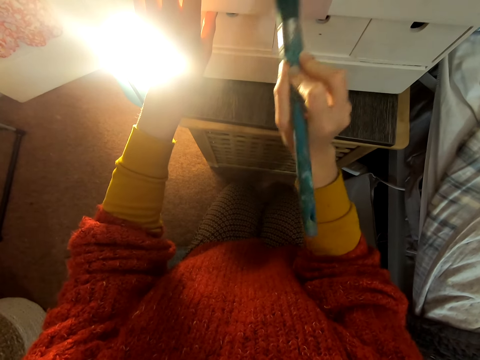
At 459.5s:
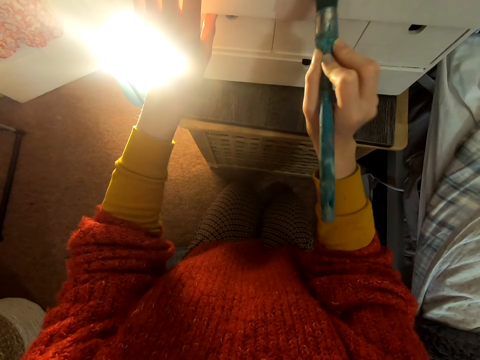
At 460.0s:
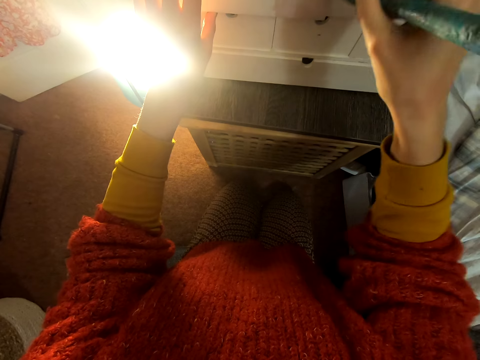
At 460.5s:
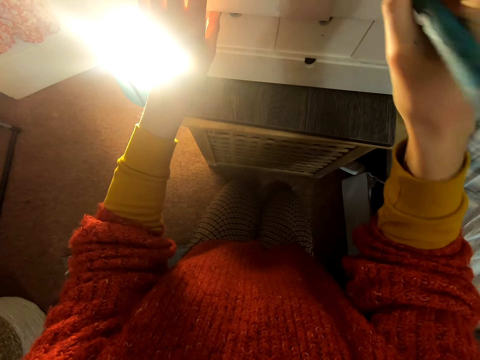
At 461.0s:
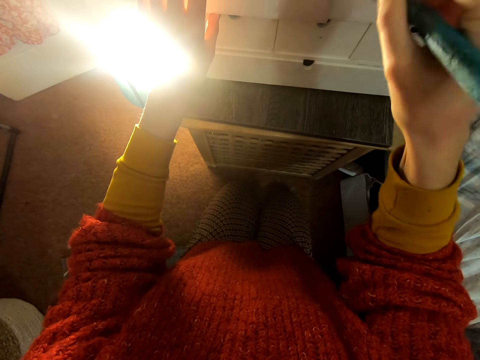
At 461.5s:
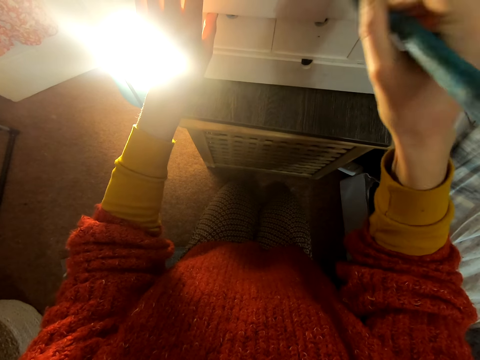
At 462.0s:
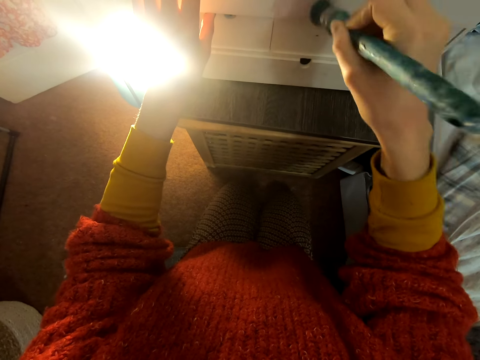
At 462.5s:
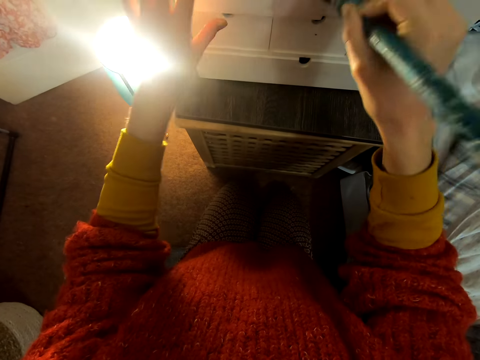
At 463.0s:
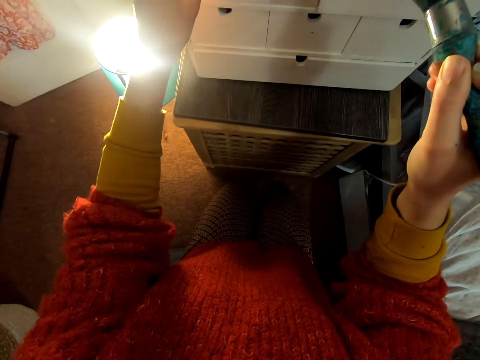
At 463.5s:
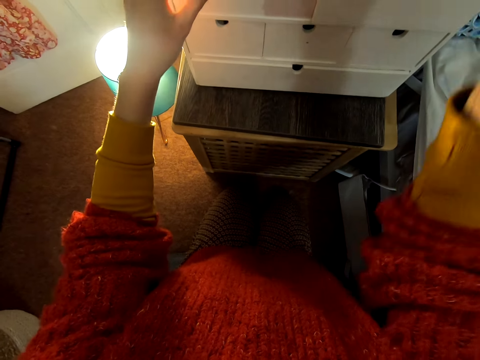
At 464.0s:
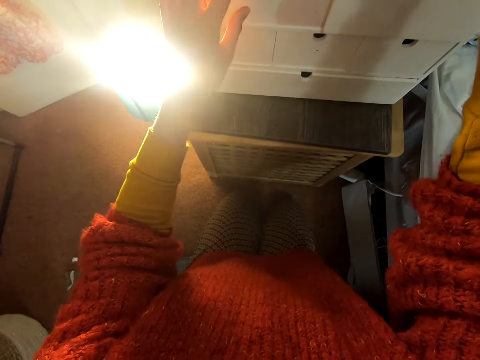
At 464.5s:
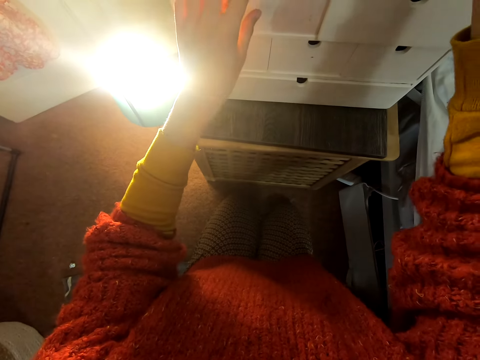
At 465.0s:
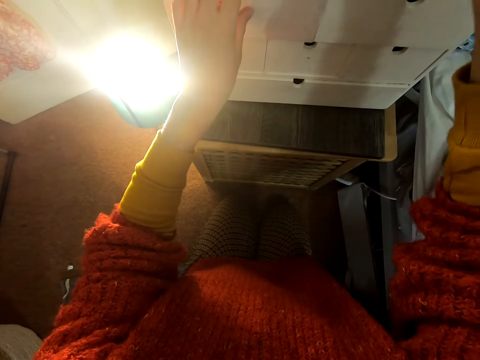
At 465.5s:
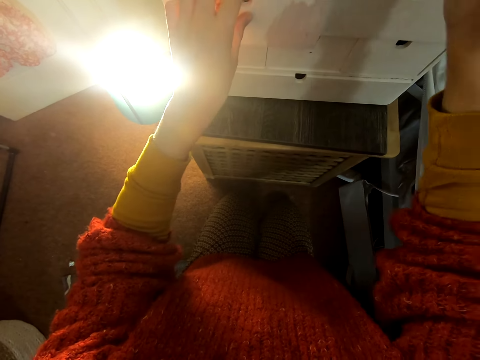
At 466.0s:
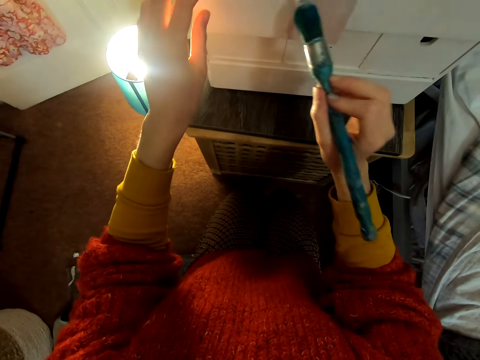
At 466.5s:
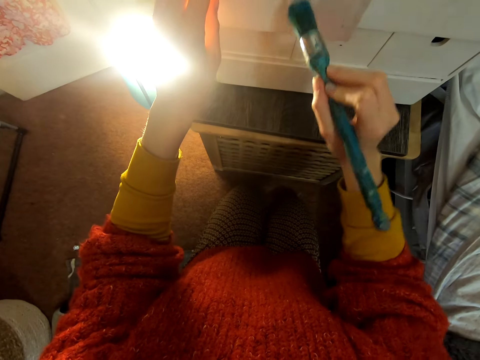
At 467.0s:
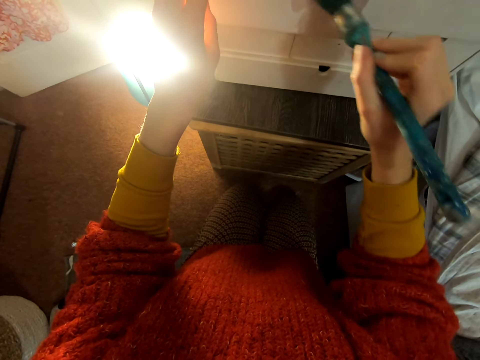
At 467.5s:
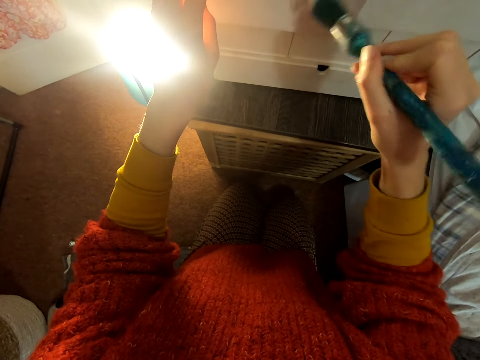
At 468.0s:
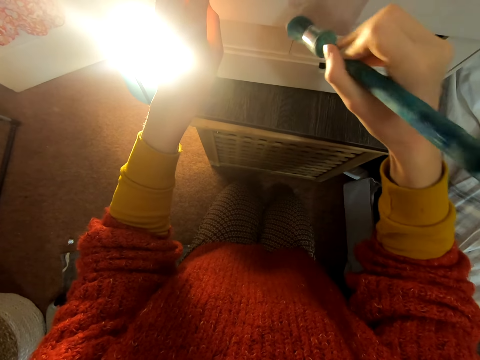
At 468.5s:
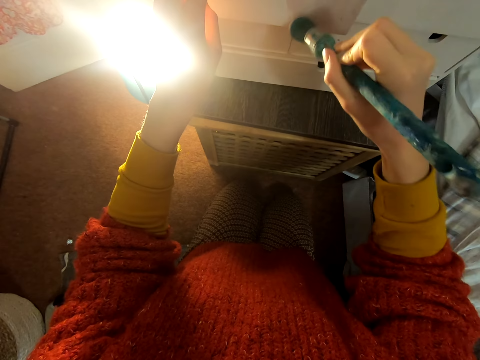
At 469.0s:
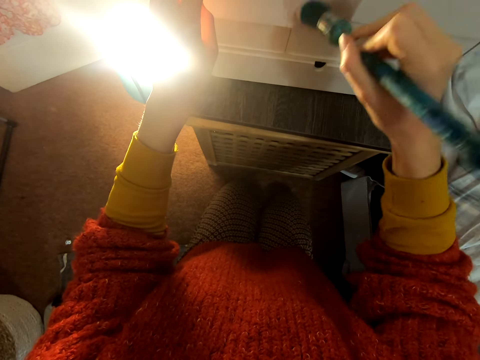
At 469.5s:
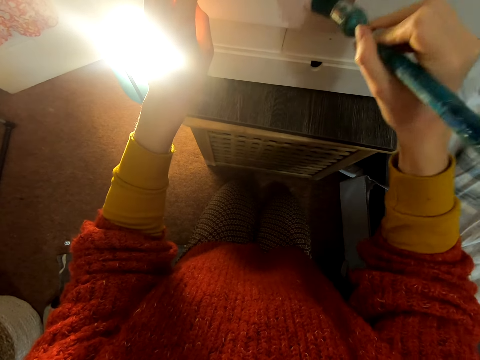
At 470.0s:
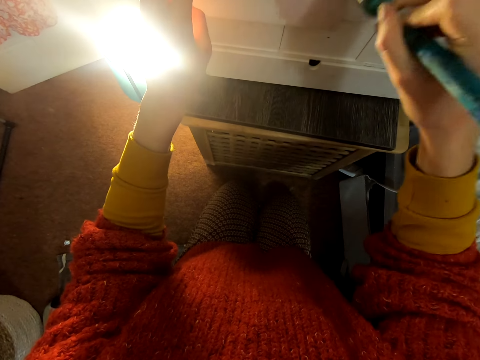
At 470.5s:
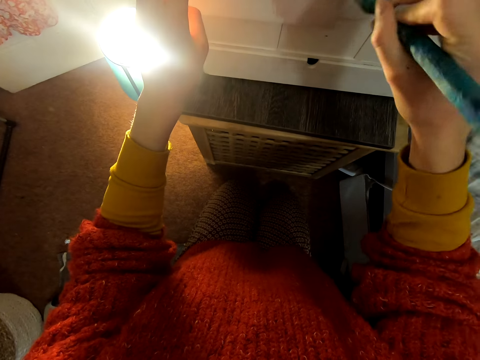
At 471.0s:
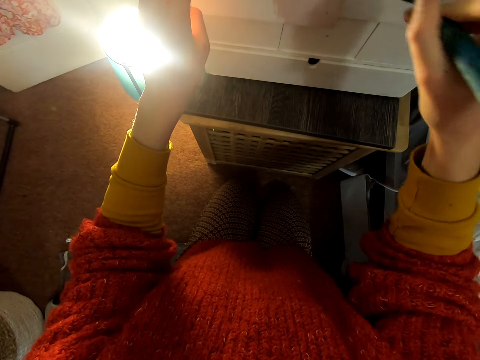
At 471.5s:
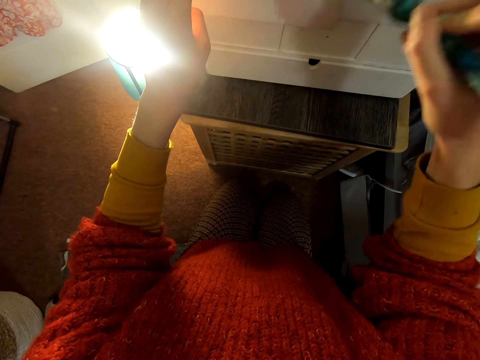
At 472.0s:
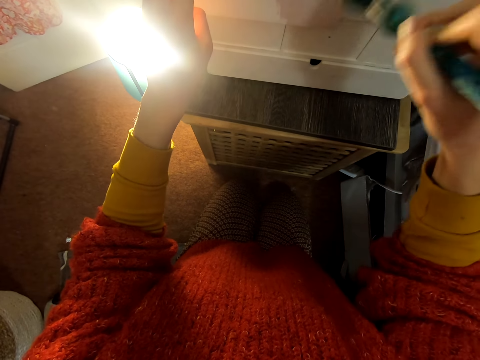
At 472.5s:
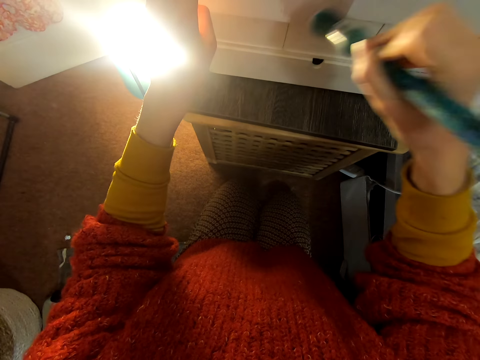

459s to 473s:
The camera wearer does something with a painting brush. They paint a drawer with the painting brush.

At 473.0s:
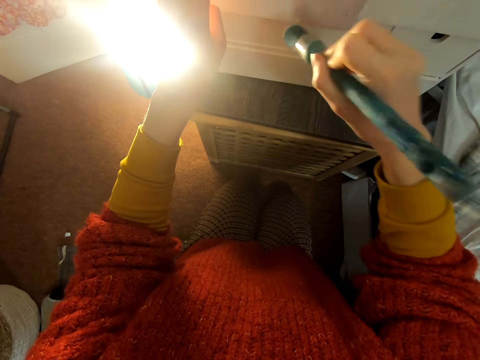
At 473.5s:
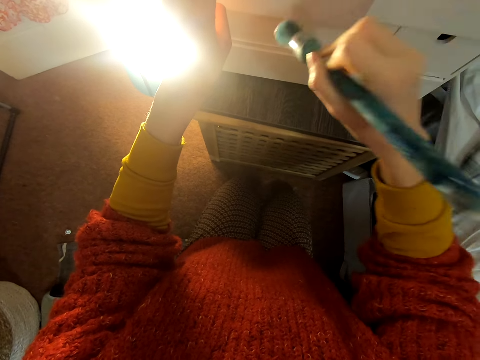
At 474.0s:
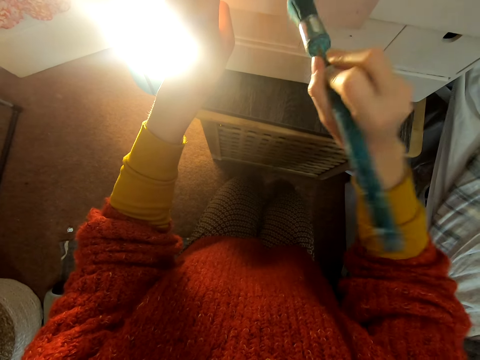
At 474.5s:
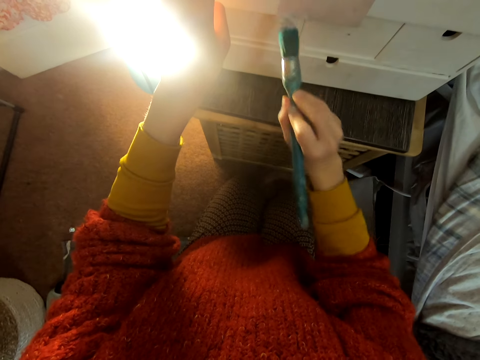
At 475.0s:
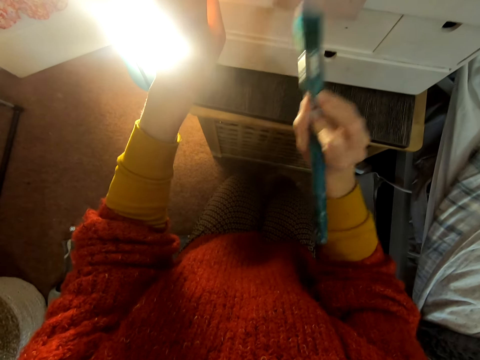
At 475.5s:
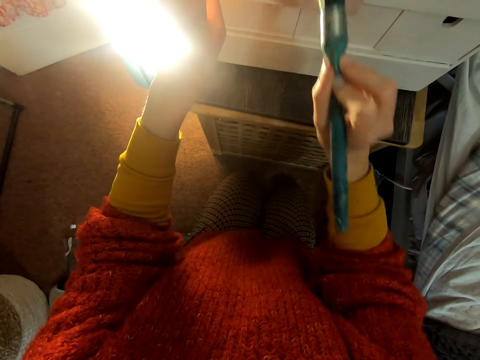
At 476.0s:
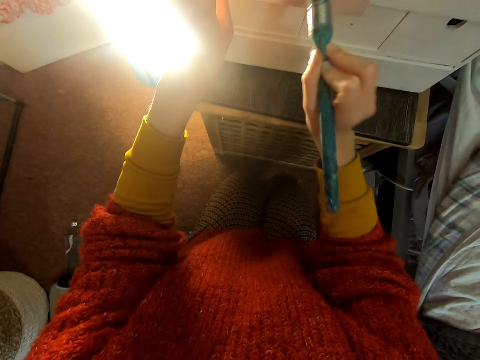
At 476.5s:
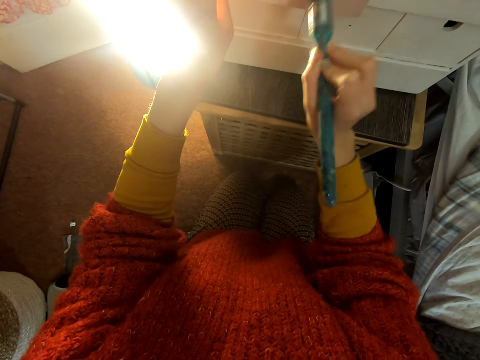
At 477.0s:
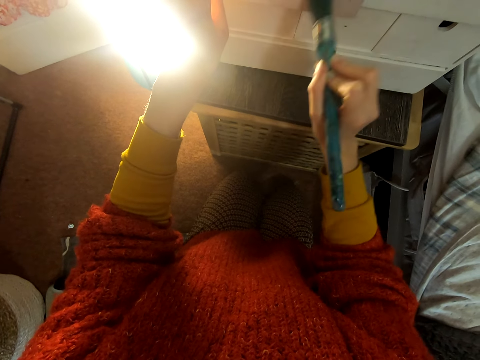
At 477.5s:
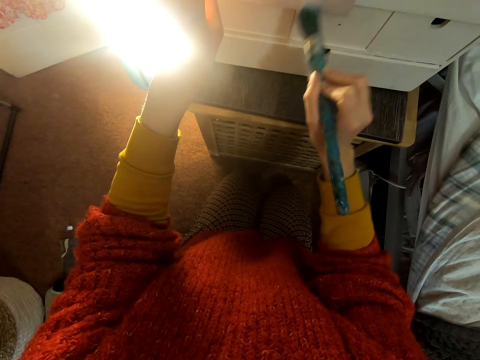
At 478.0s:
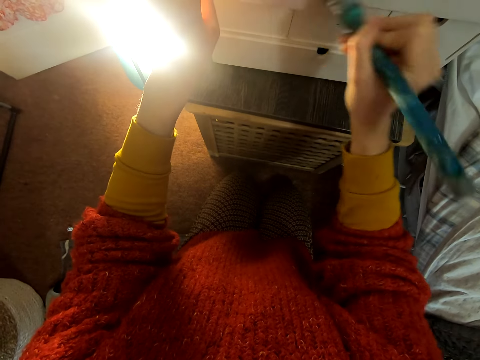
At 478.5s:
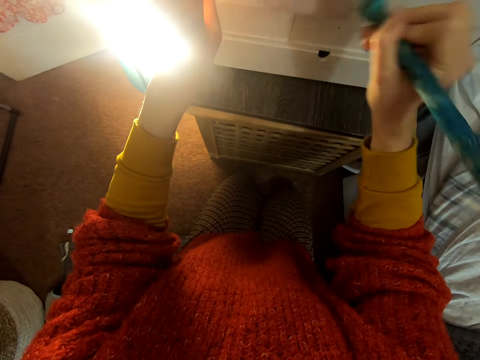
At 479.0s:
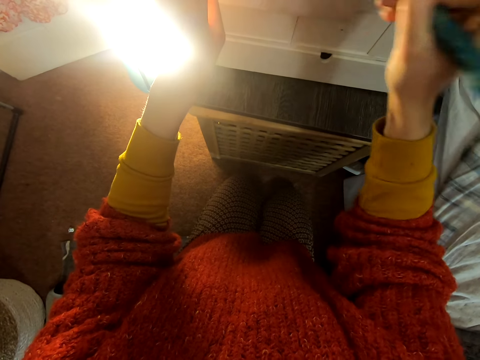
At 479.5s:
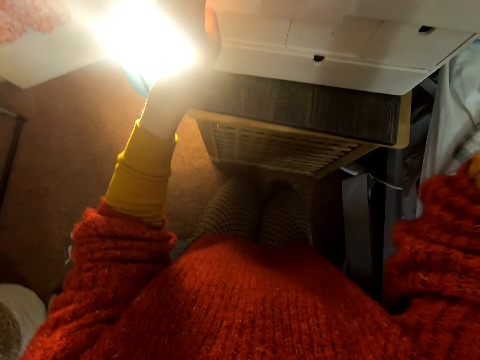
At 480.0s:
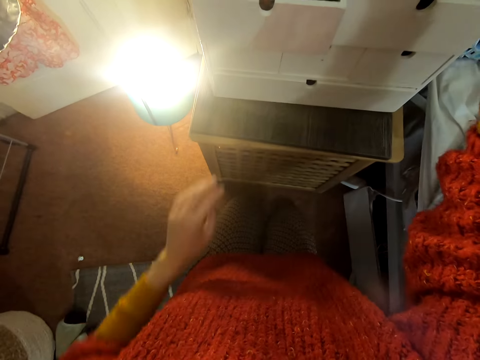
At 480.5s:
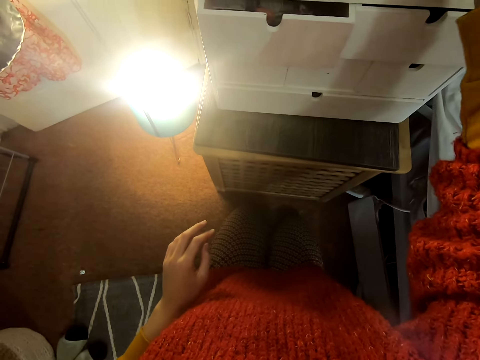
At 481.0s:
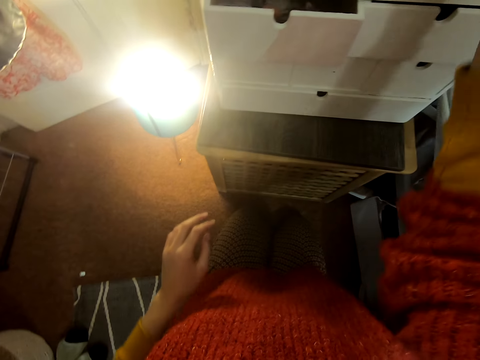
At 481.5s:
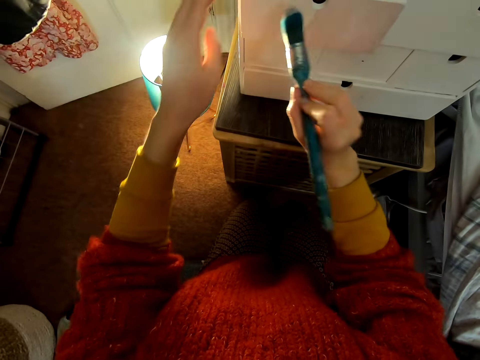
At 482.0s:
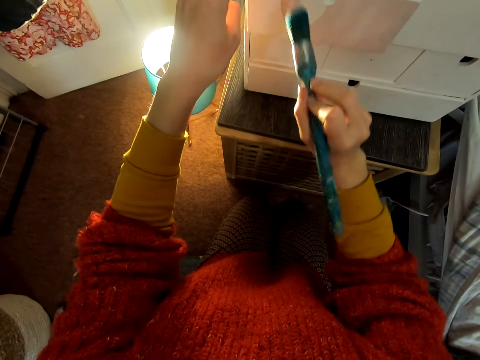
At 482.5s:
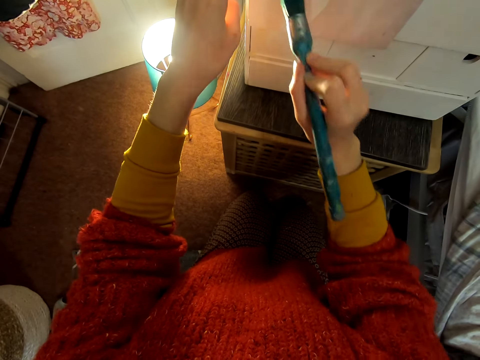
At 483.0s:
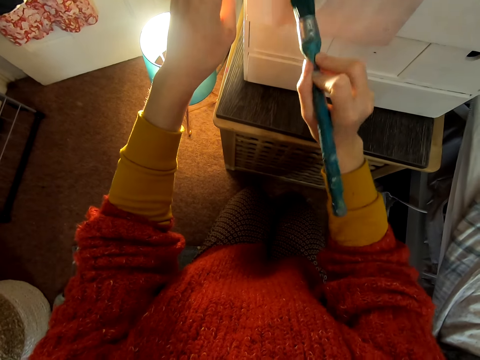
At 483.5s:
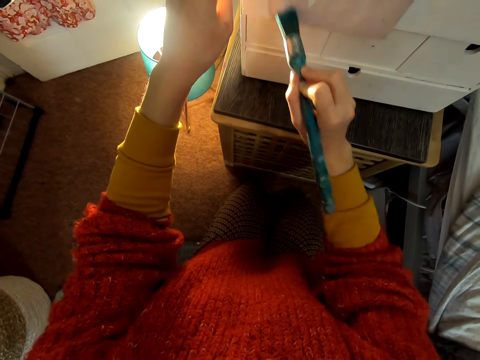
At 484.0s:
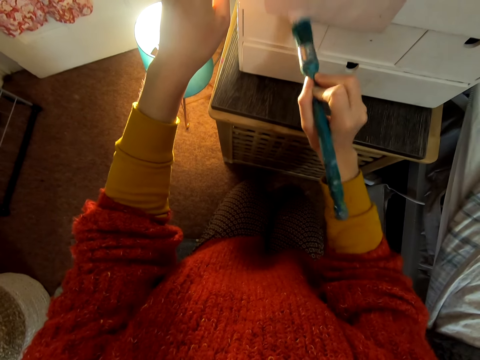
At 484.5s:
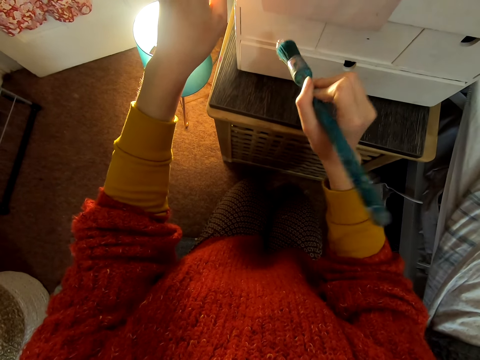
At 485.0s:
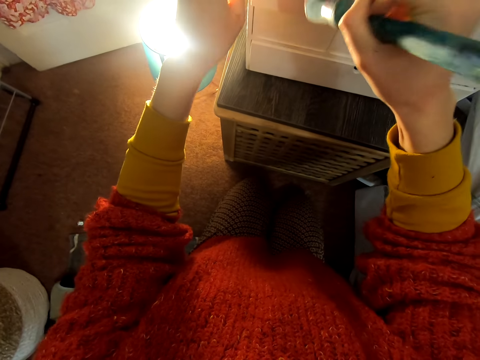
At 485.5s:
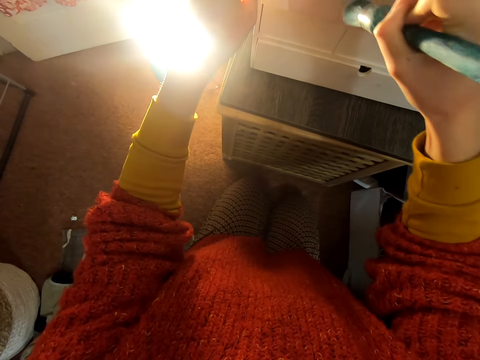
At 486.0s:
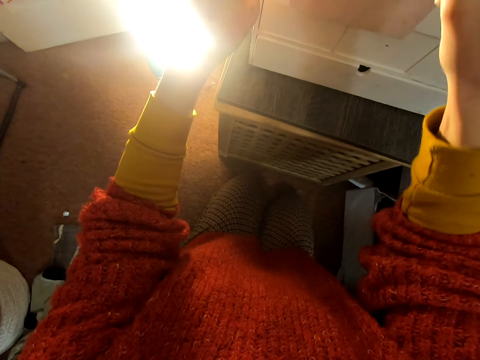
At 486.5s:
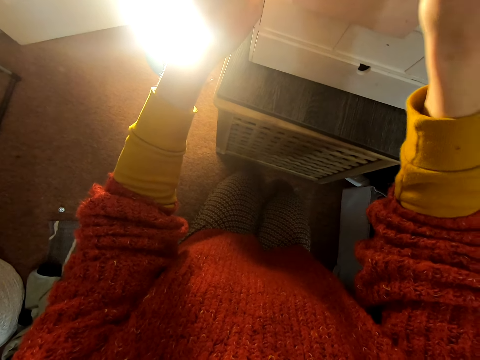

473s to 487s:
The camera wearer does something with a painting brush. They paint a drawer with the painting brush.
